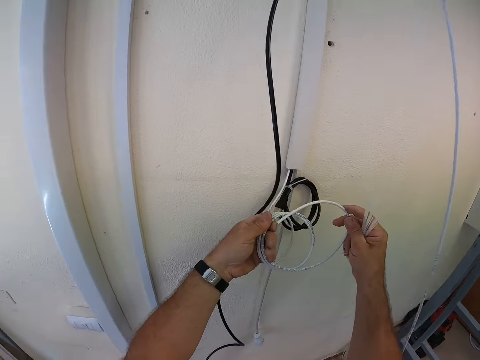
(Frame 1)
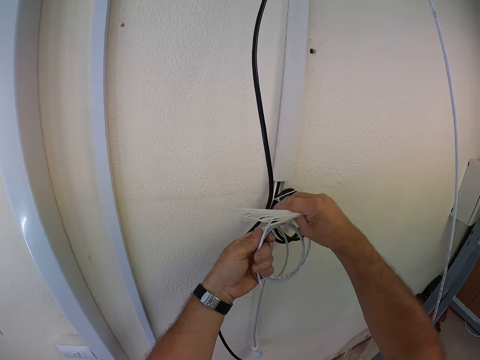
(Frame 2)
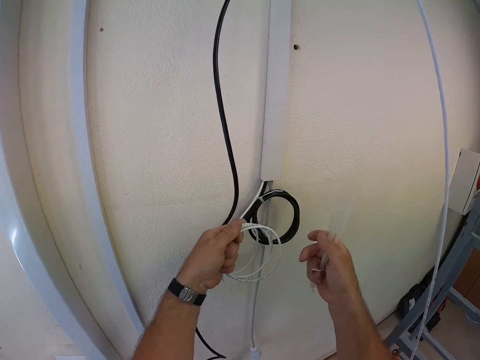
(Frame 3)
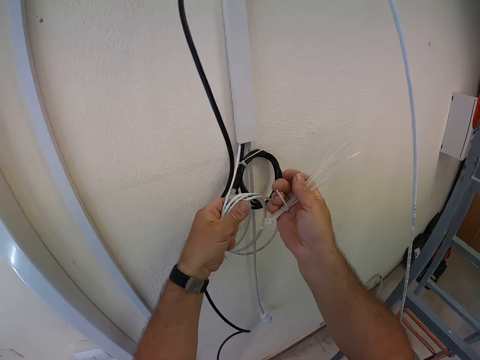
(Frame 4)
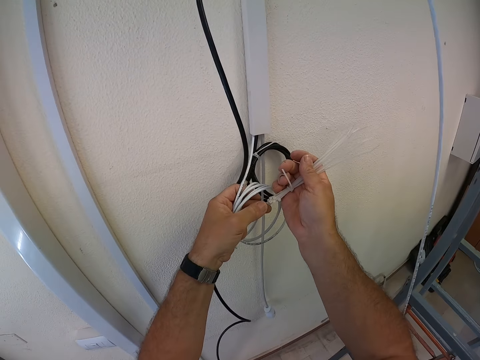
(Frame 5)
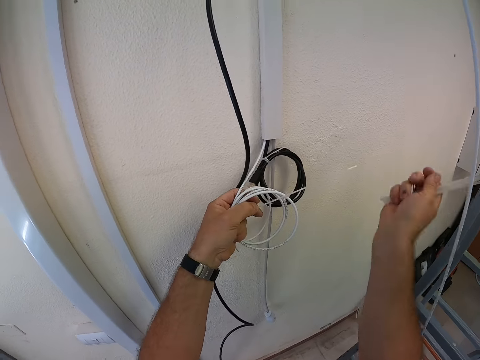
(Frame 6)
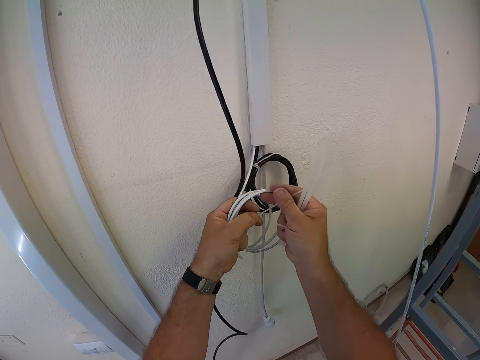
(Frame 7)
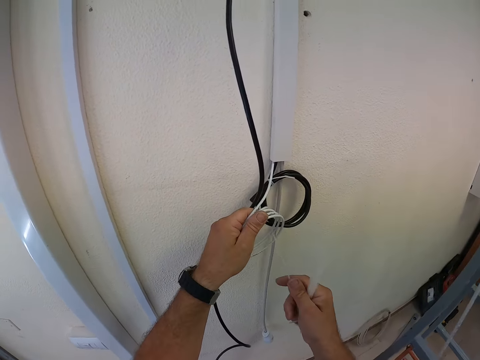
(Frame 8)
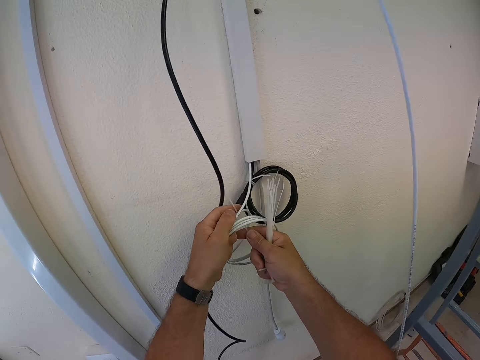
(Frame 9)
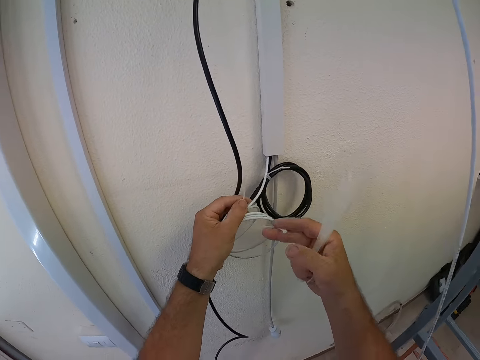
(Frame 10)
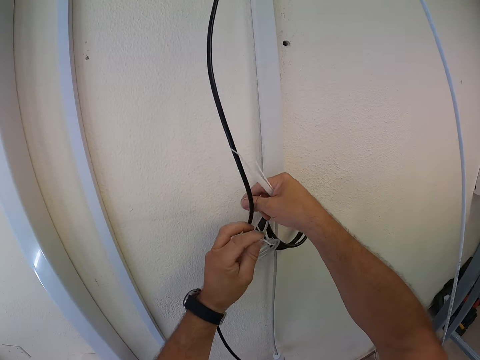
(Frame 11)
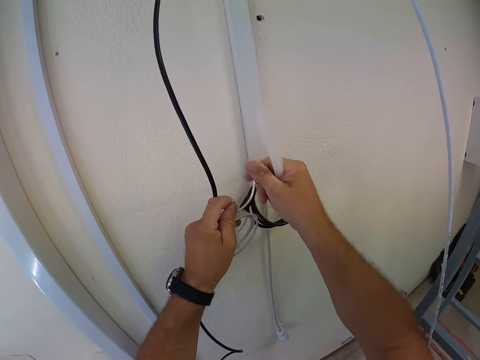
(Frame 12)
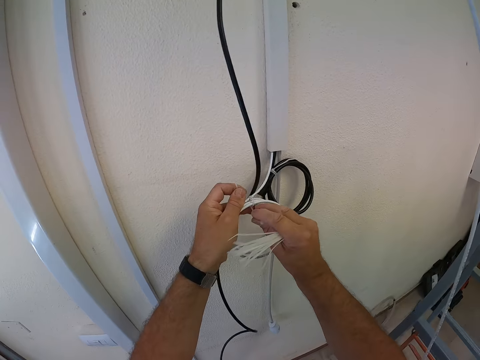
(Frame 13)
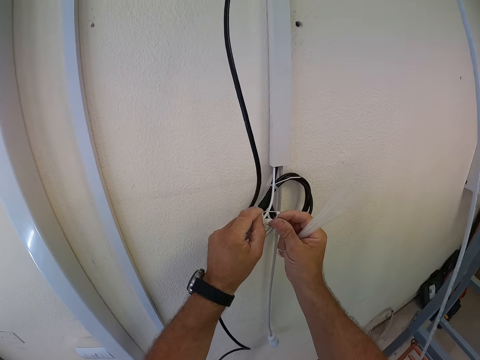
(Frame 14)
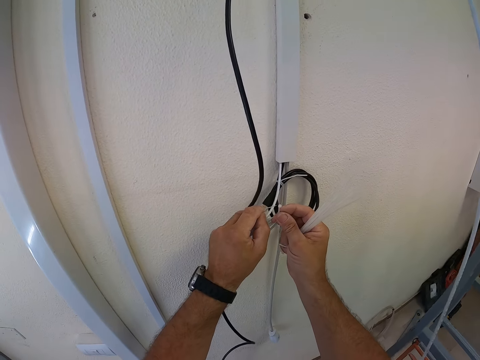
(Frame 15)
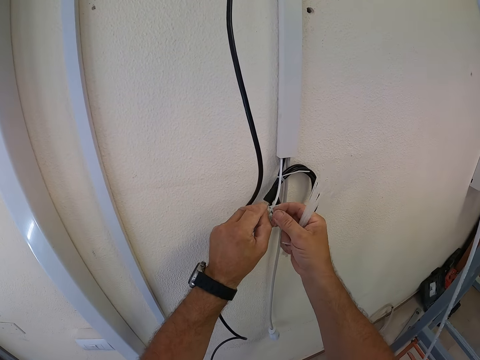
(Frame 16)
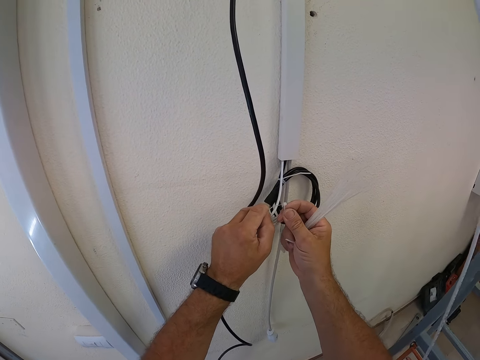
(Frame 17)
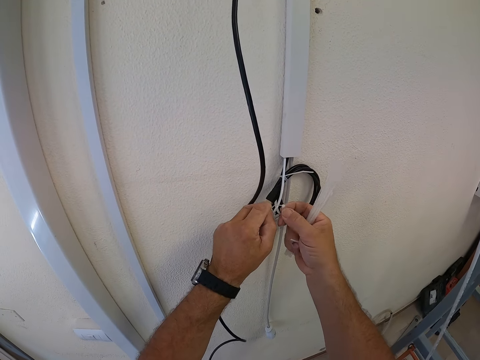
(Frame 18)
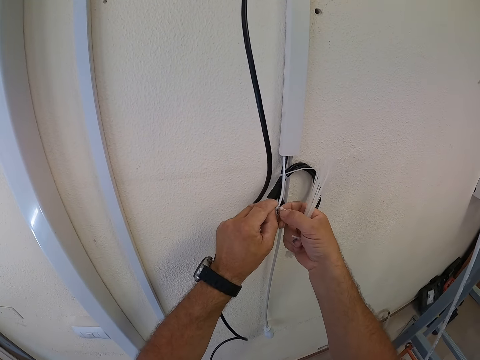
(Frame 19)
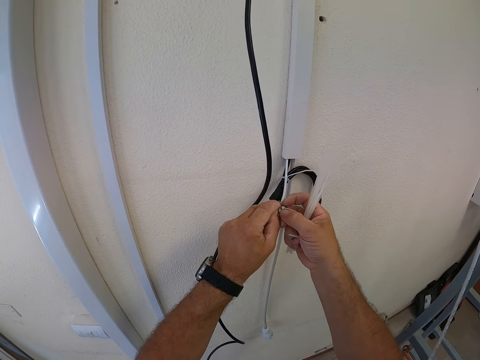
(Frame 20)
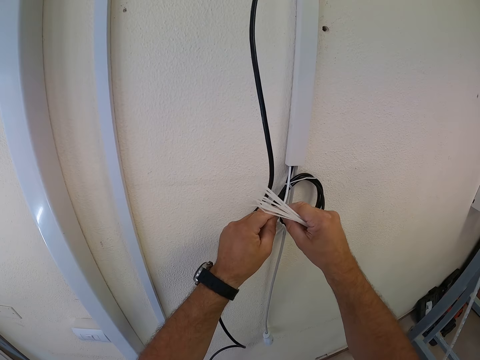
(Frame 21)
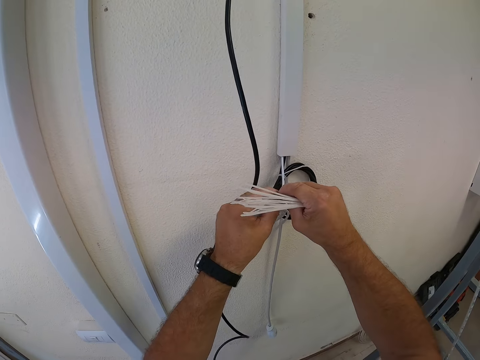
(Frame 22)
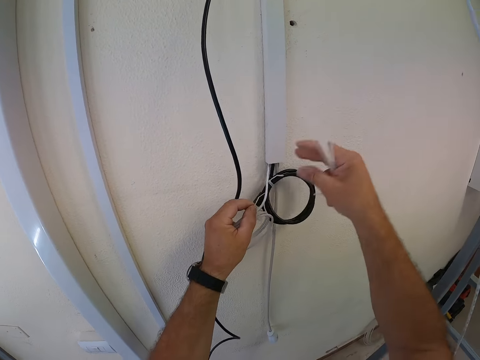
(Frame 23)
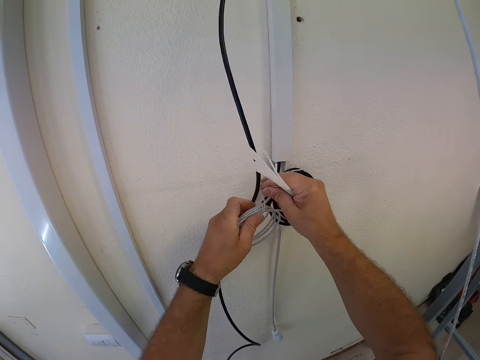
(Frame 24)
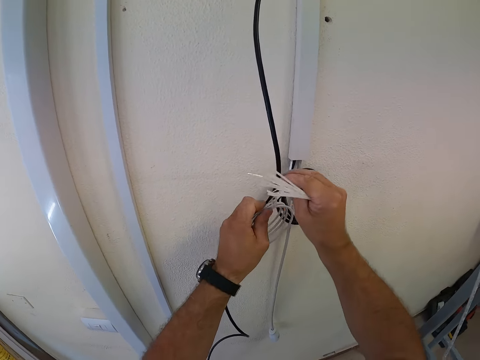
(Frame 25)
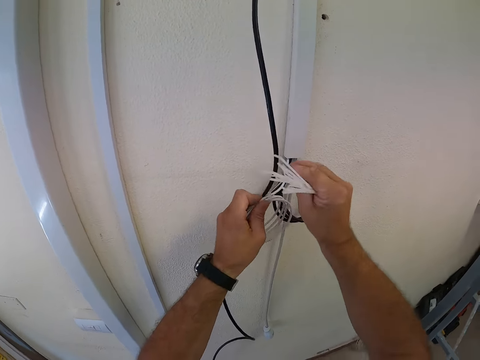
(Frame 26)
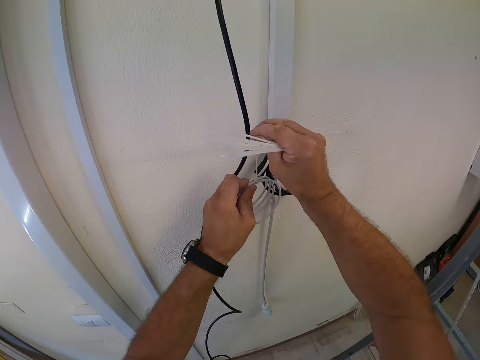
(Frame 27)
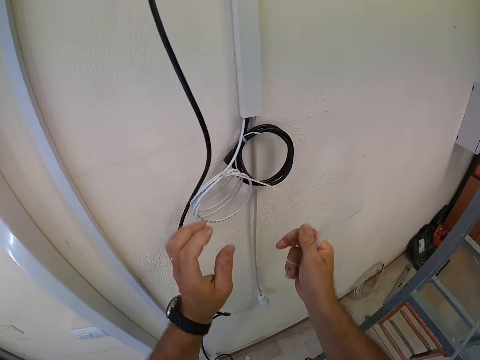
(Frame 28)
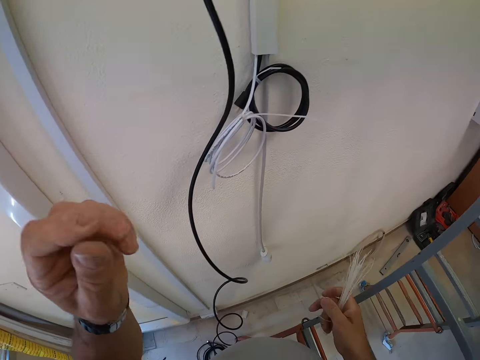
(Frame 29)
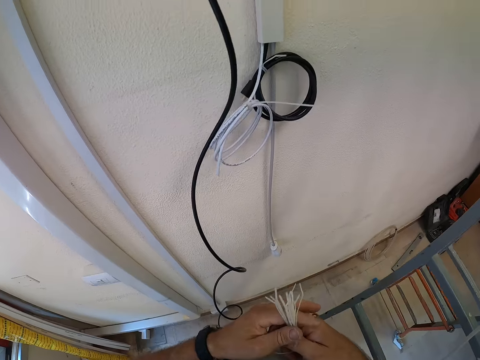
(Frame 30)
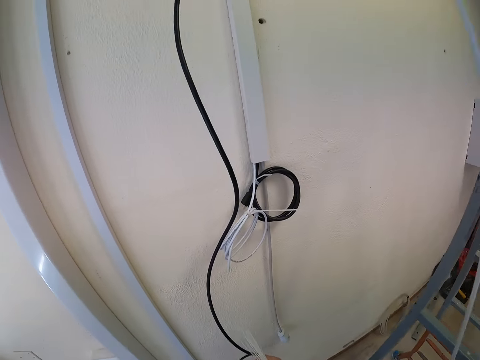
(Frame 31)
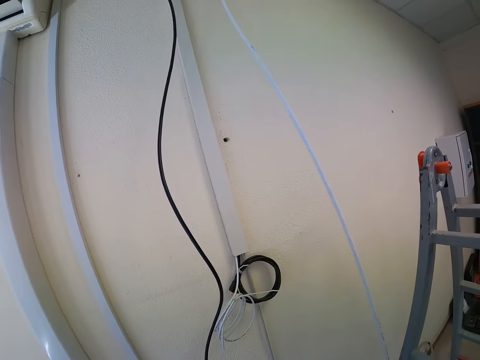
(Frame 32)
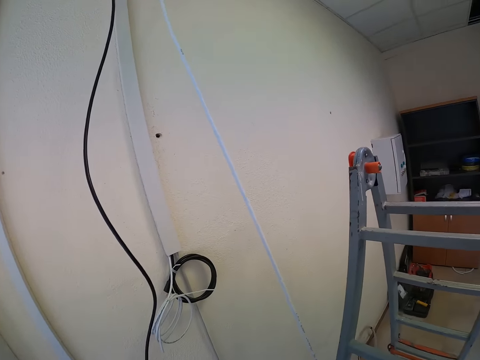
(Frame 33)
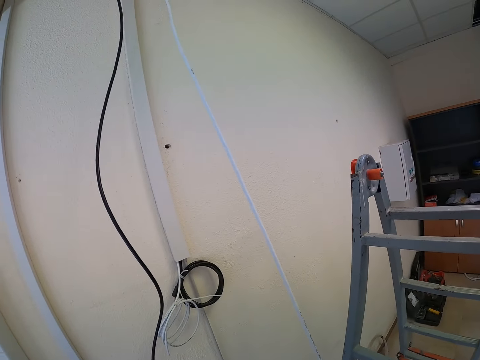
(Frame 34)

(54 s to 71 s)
The camera wearer pulls out a cable tie from the bunch of cable ties. They tie the white cable with the cable tie. They drop the white cable. They look around the room.
